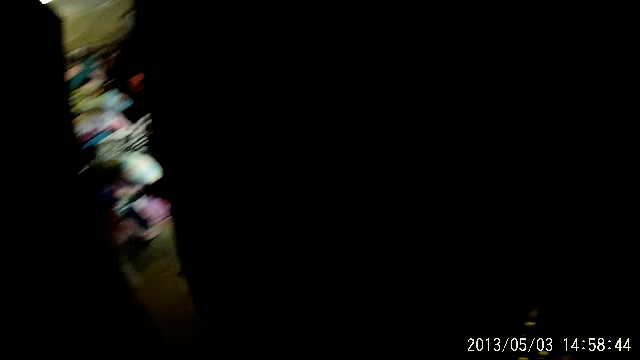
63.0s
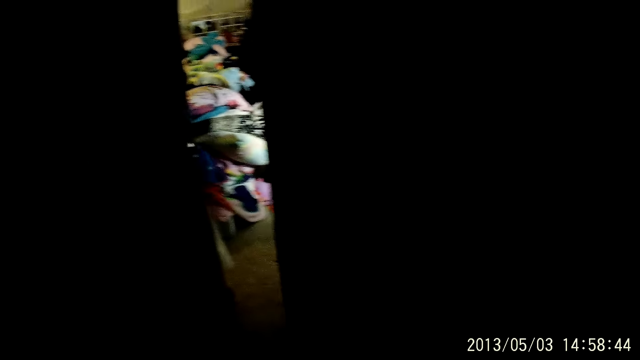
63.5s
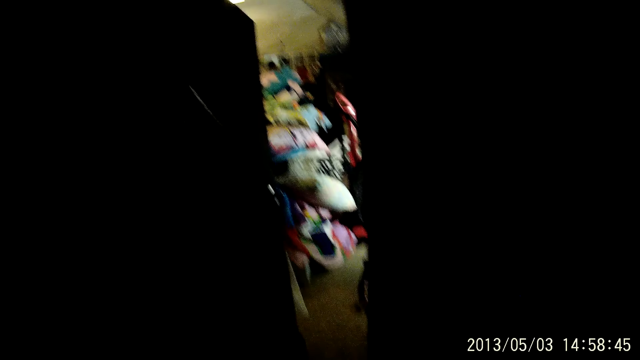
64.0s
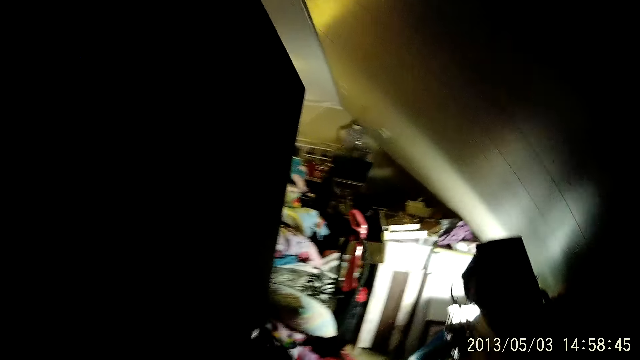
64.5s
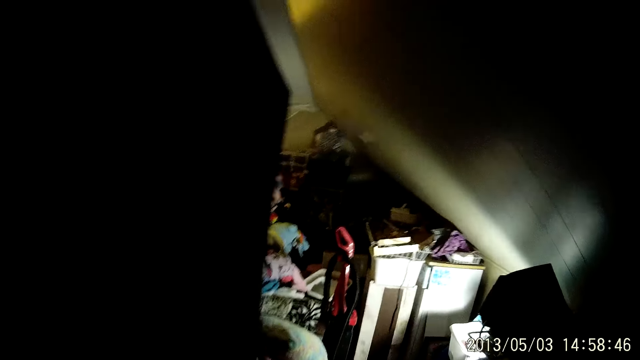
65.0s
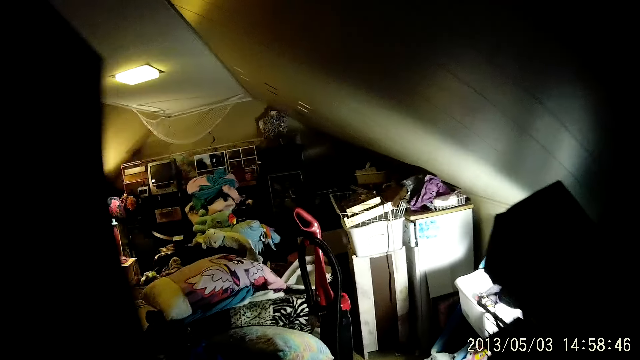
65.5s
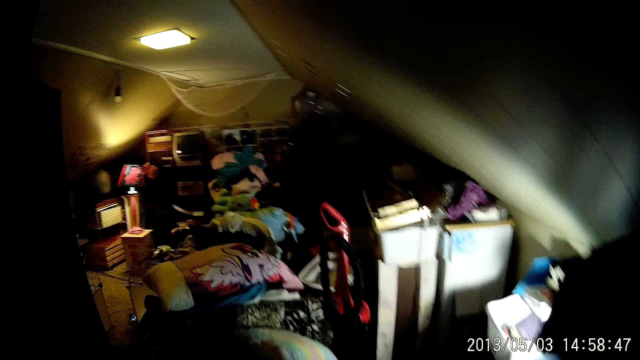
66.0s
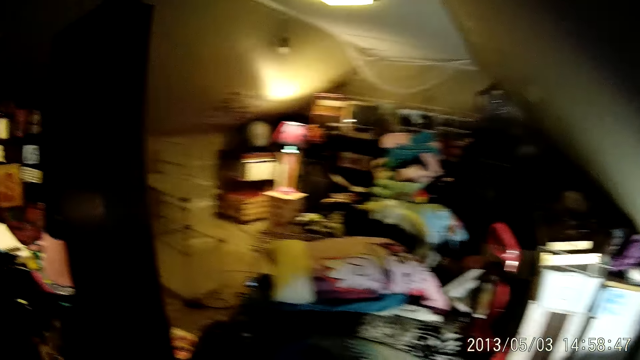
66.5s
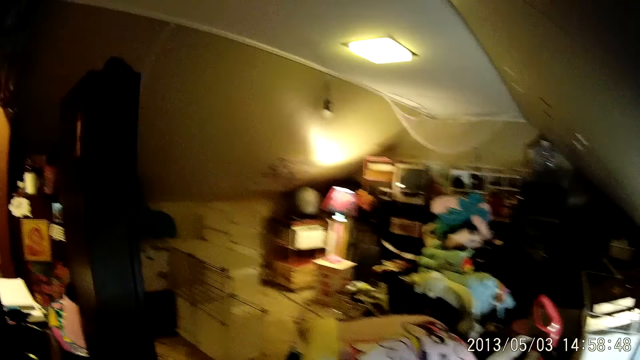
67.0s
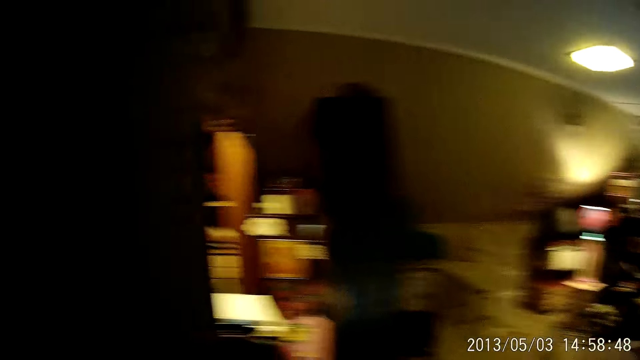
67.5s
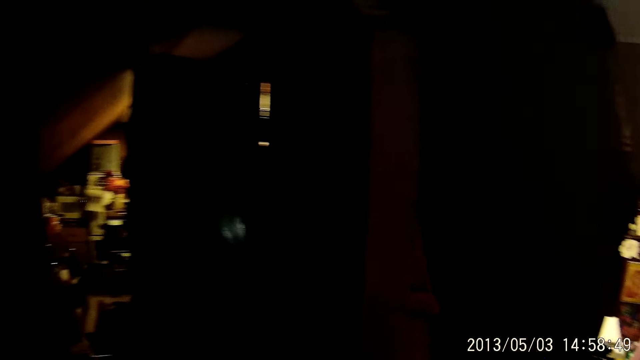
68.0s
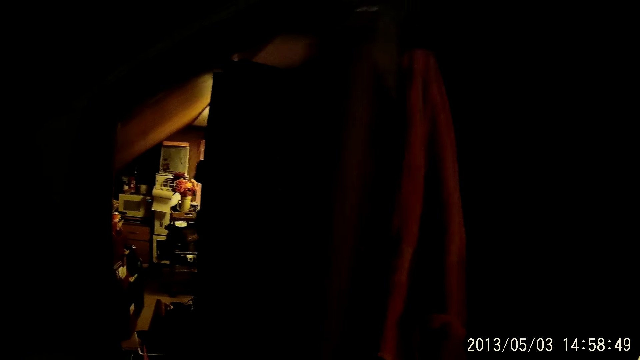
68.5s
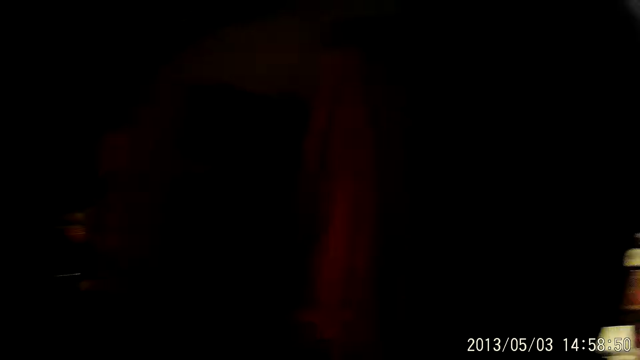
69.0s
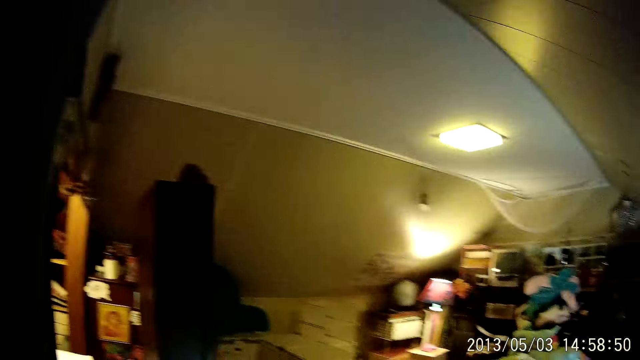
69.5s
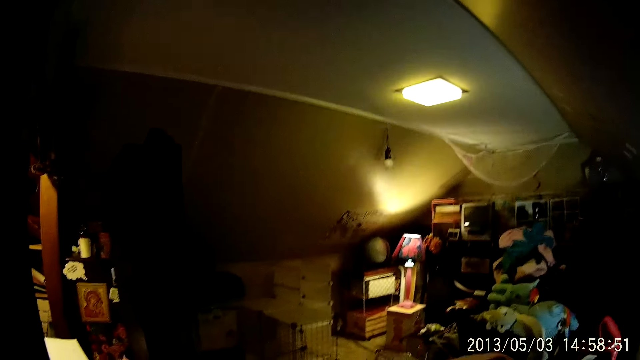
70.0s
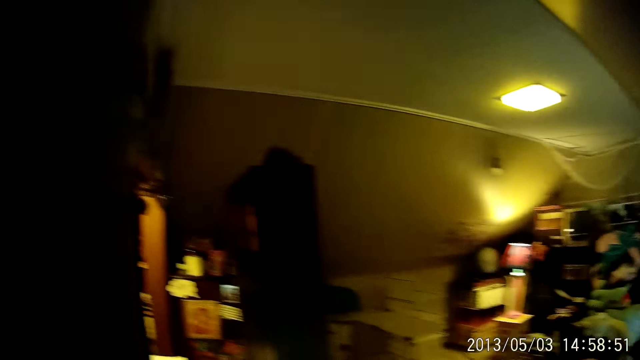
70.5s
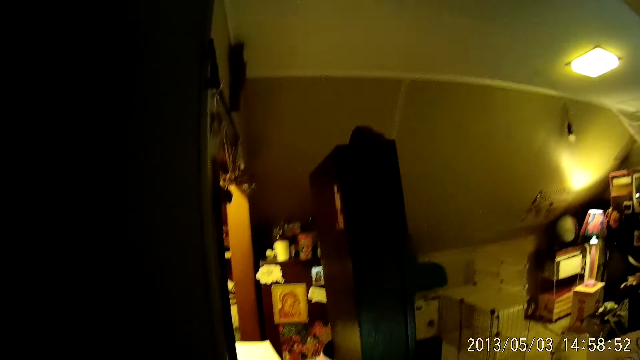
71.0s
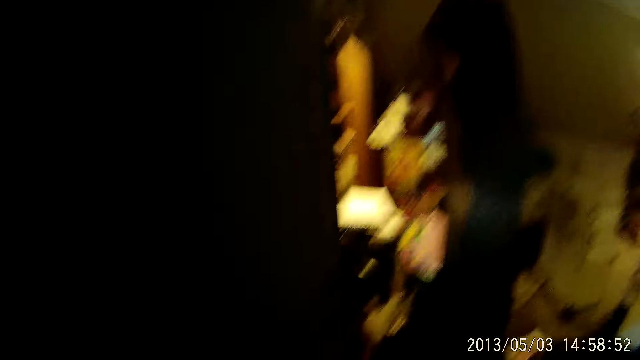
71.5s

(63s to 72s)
The camera wearer walks around. They look around. They open a door. They look around.

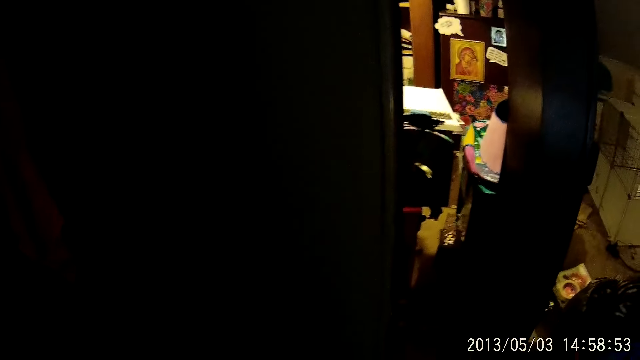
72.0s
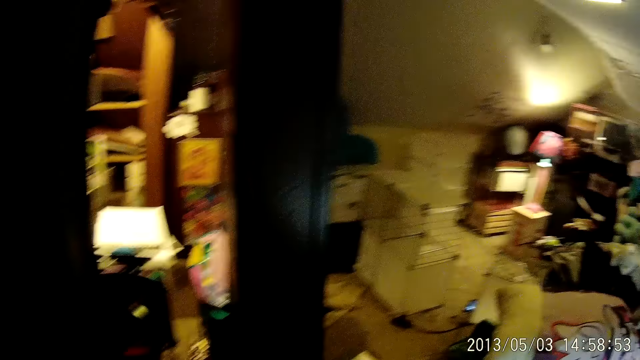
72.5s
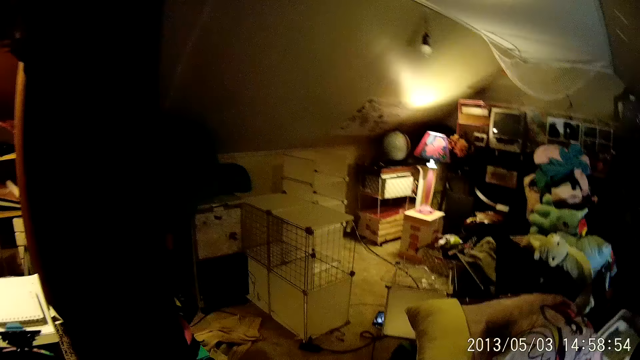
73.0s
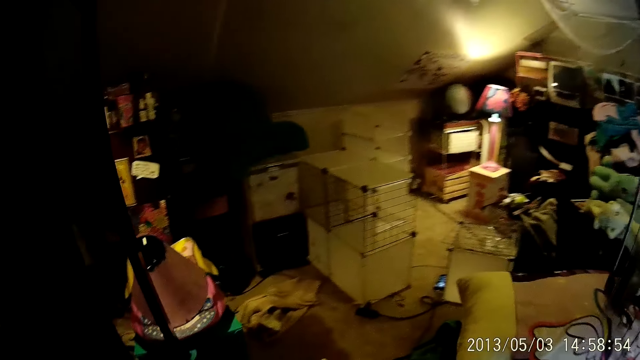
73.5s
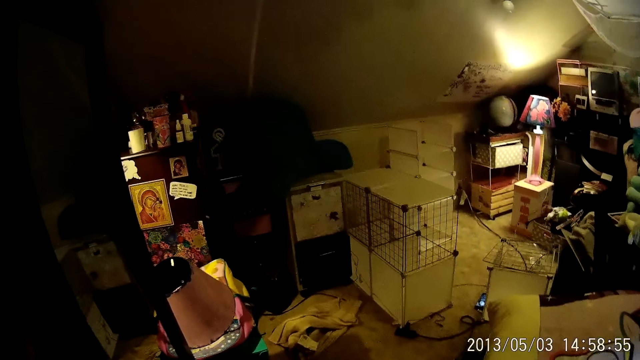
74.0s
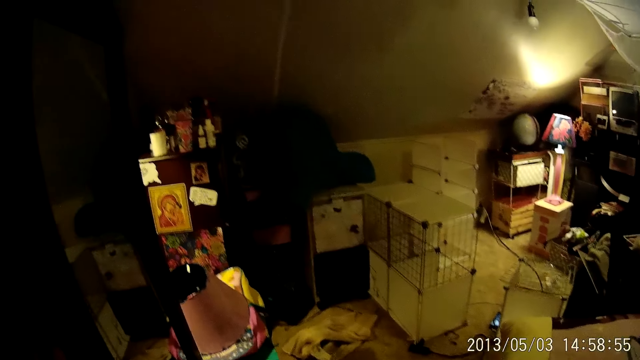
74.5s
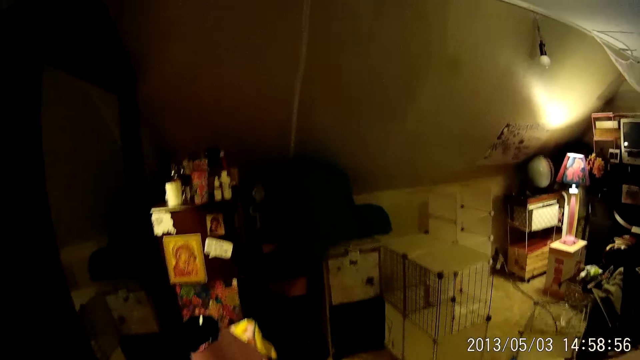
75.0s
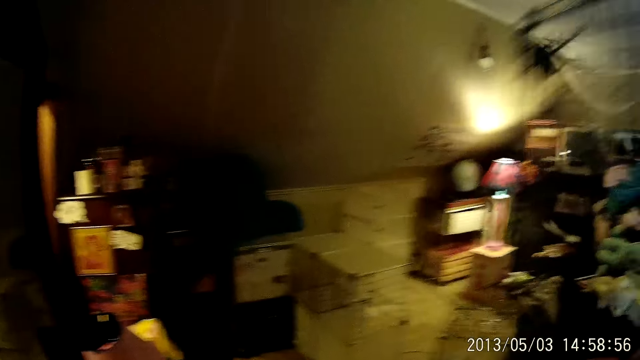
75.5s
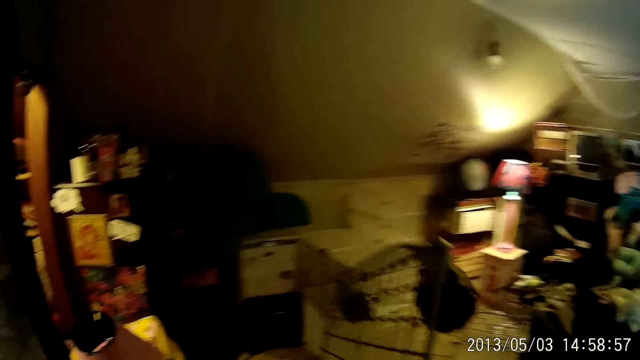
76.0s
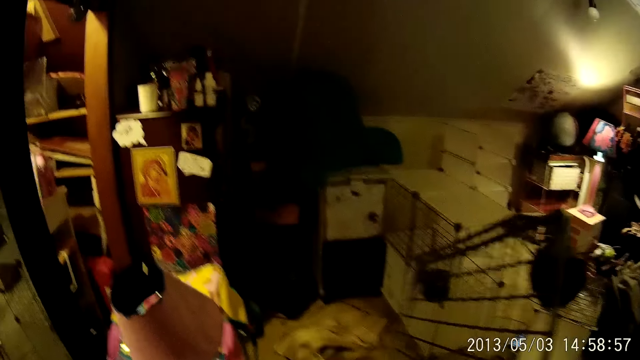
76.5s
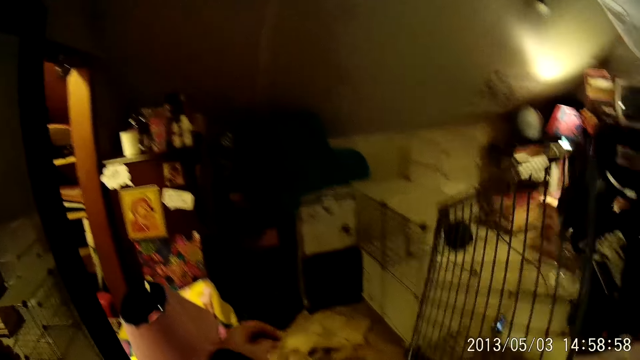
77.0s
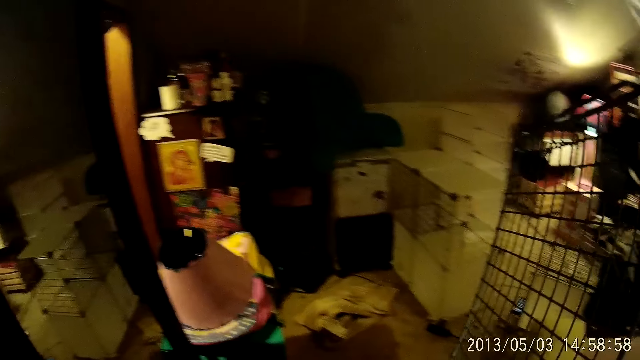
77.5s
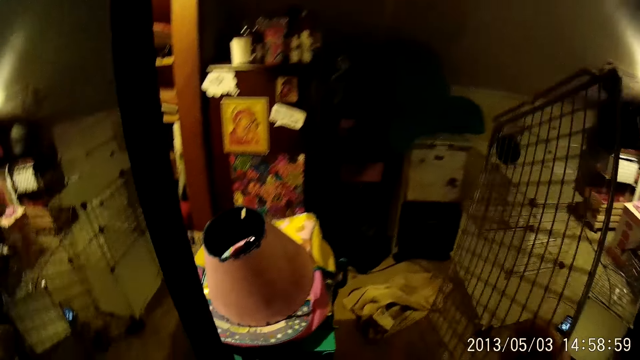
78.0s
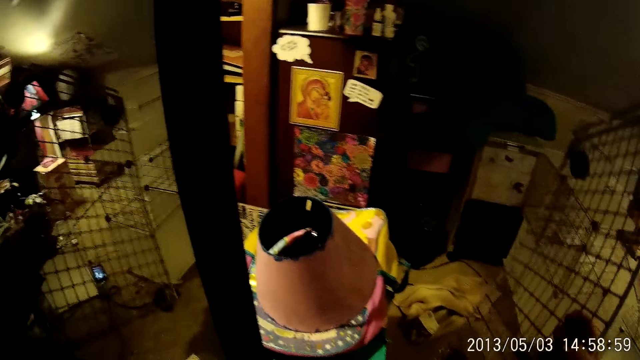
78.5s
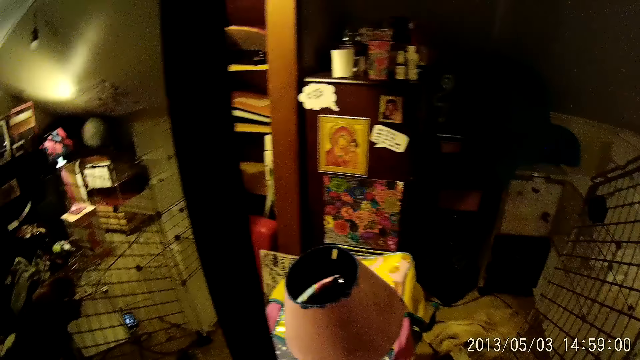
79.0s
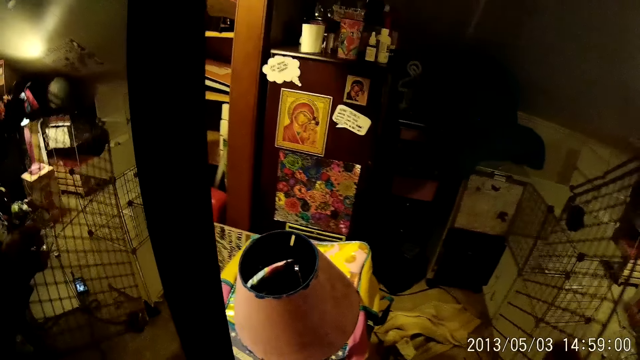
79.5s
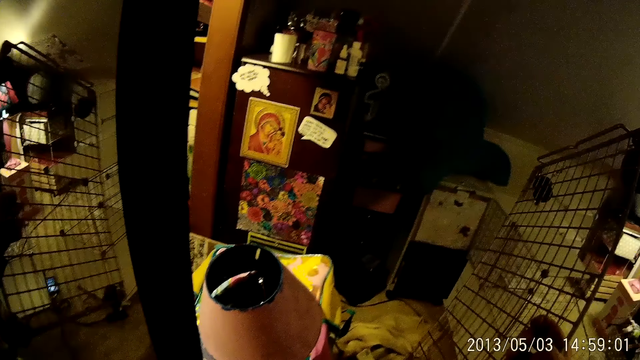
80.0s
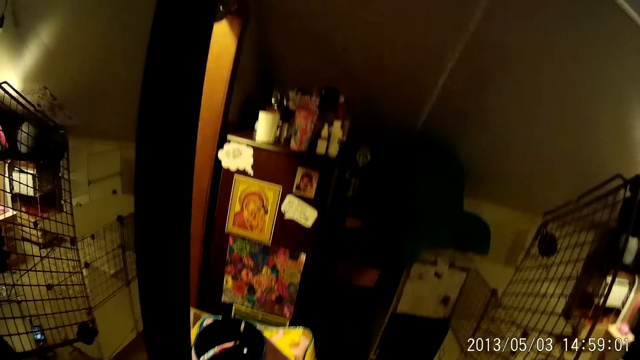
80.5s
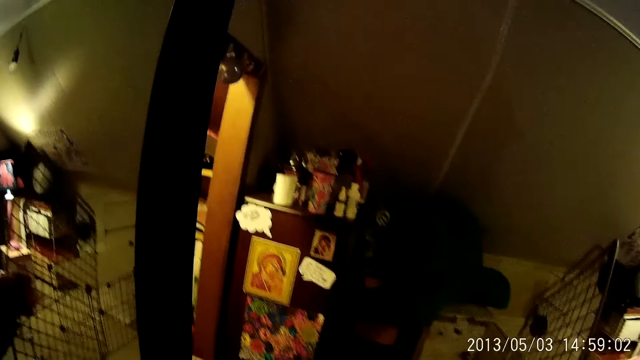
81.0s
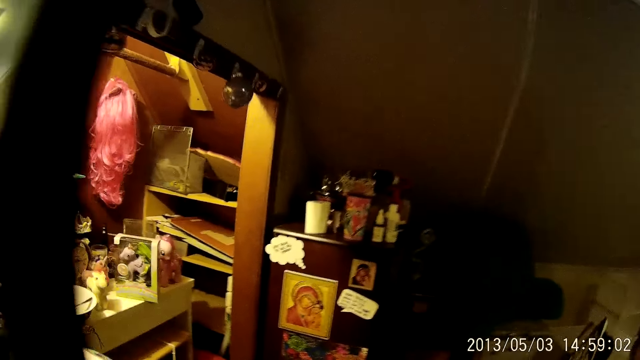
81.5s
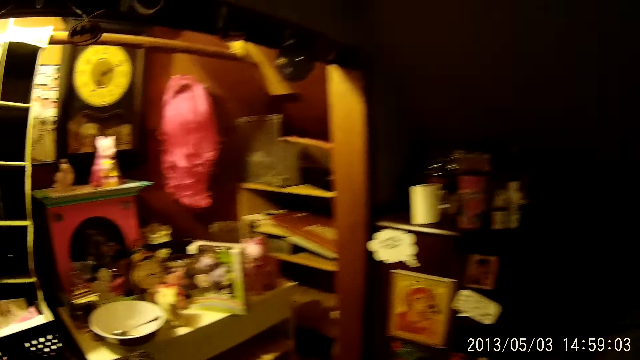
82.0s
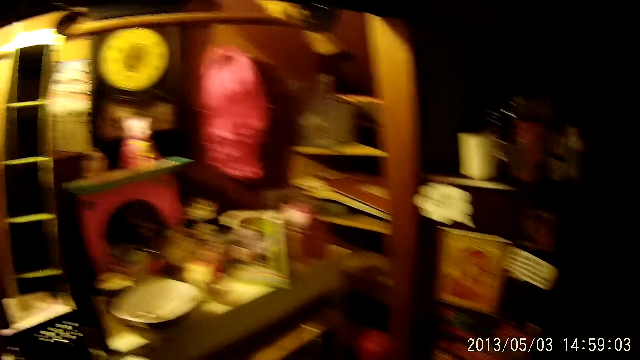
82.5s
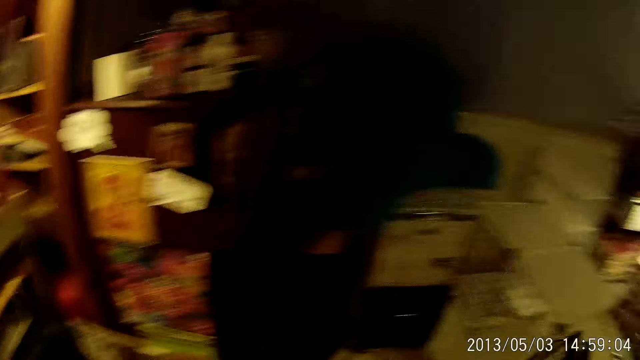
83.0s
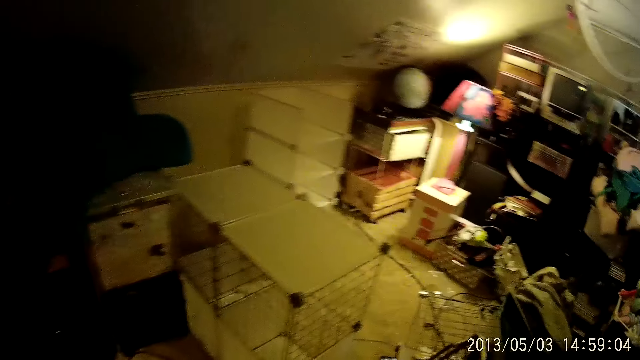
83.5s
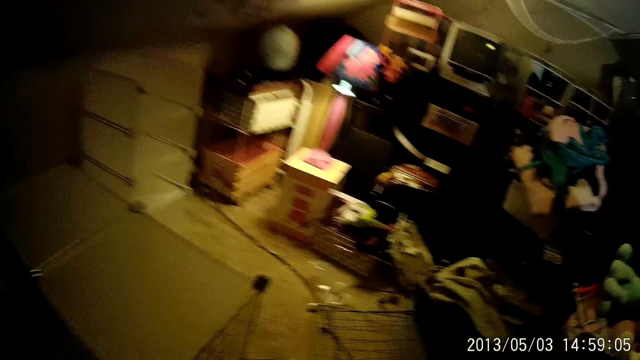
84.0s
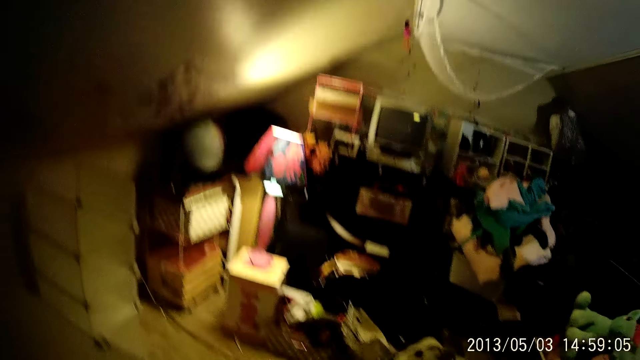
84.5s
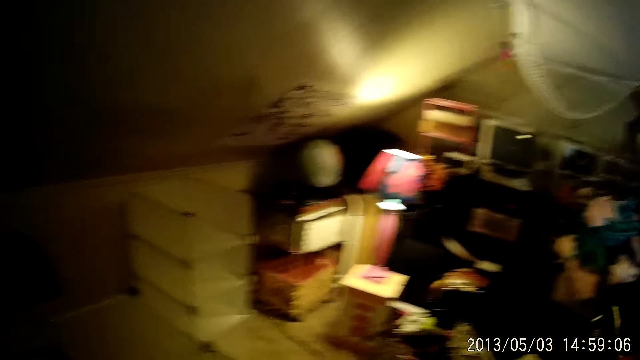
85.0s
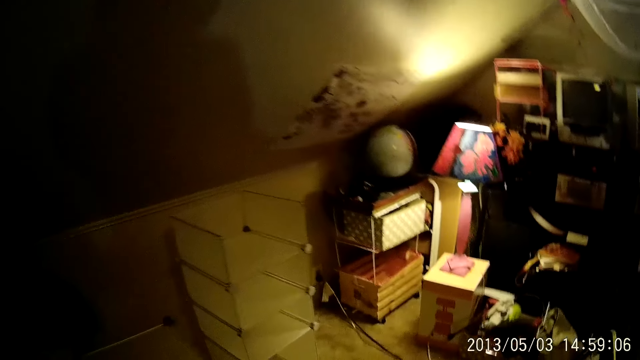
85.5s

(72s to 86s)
The camera wearer carries a rack from a mattress. They lift a wire mesh rack upwards. They look around. They pull the rack over. They lower the wire mesh rack. They look around. They lift the hand upwards. They look around. They move around.
